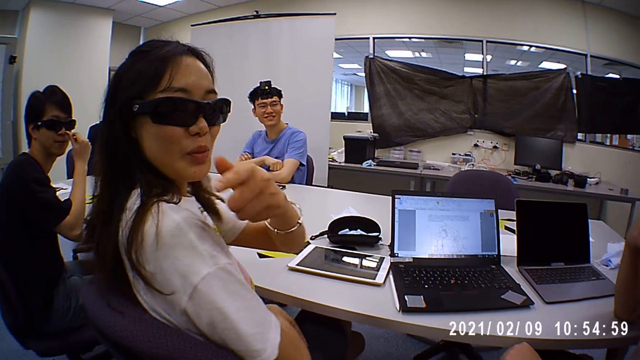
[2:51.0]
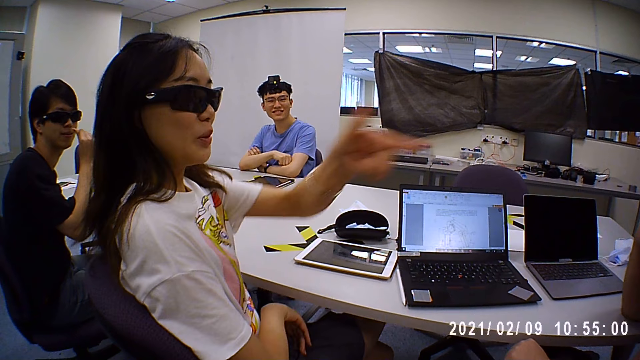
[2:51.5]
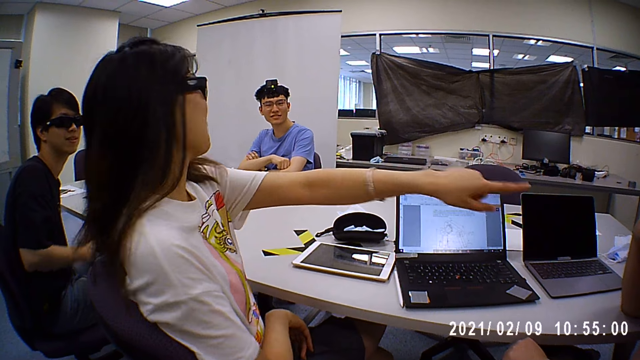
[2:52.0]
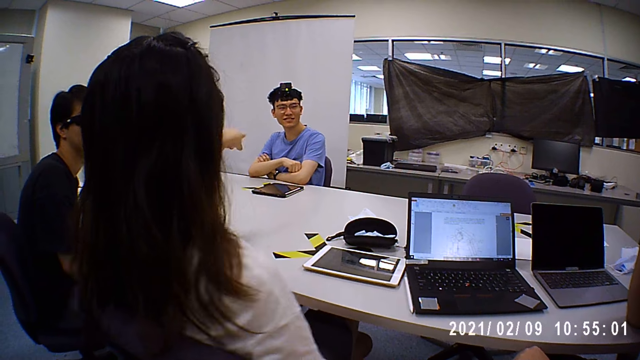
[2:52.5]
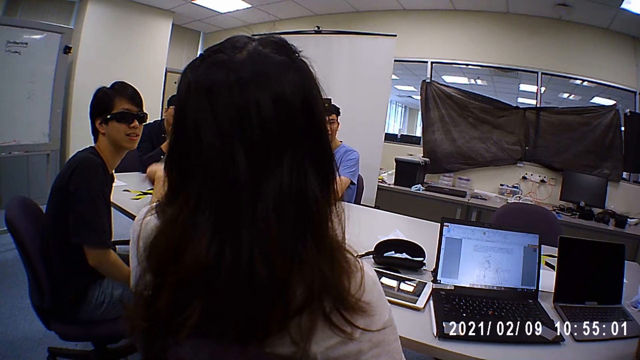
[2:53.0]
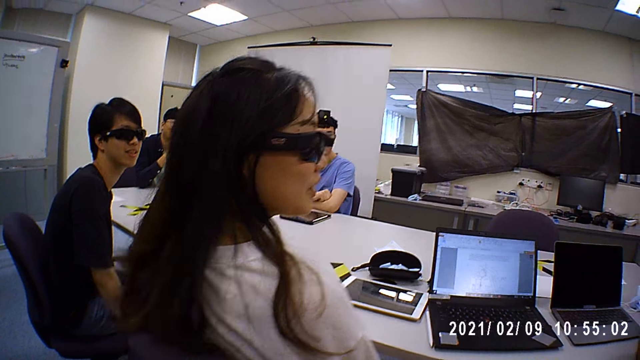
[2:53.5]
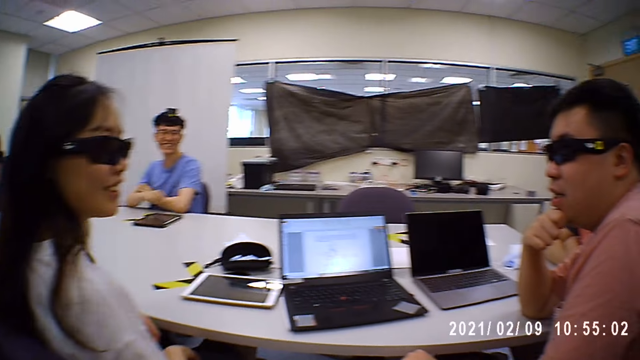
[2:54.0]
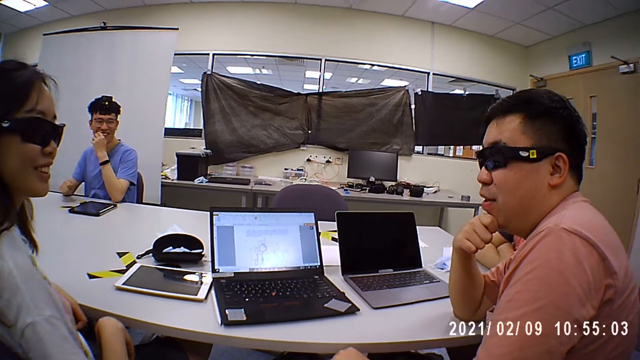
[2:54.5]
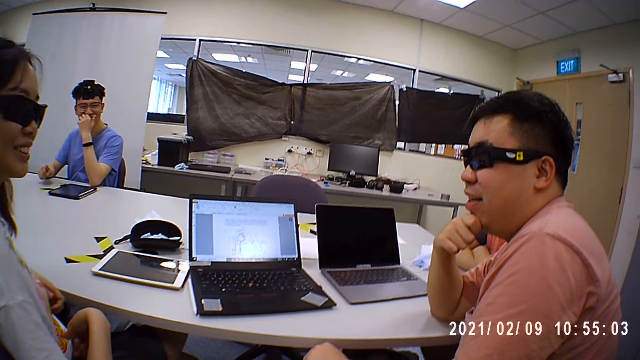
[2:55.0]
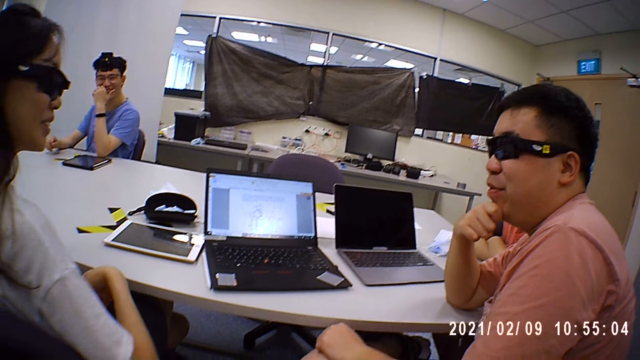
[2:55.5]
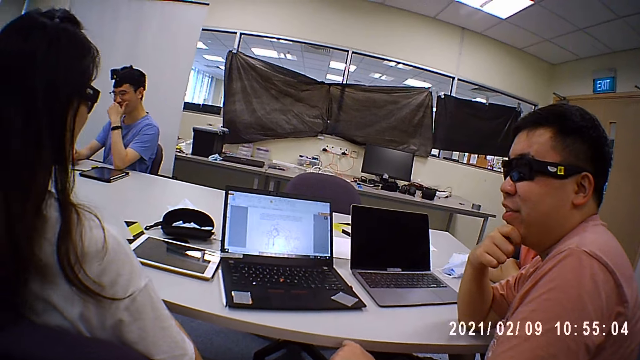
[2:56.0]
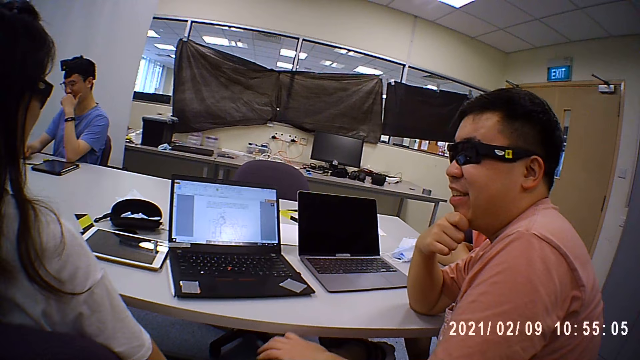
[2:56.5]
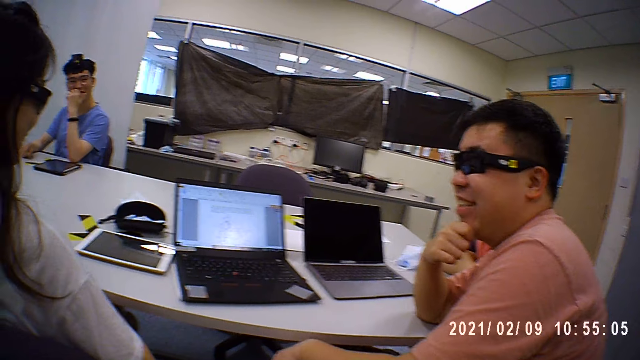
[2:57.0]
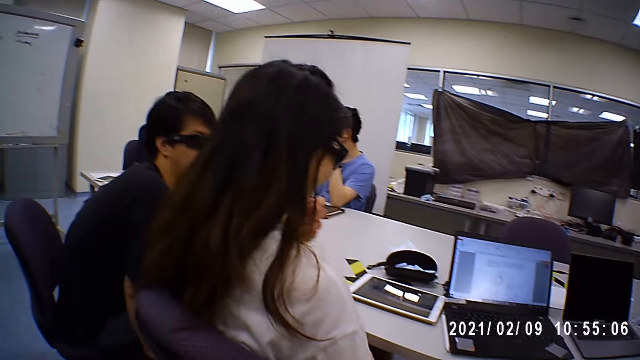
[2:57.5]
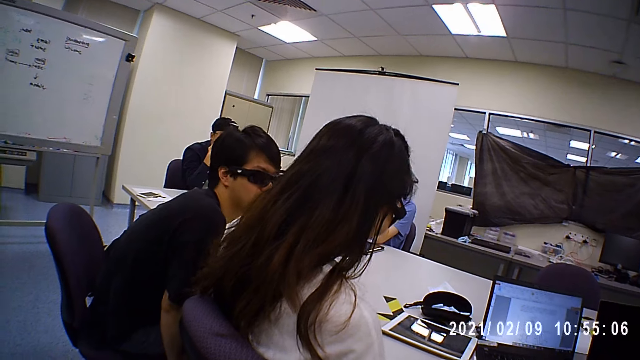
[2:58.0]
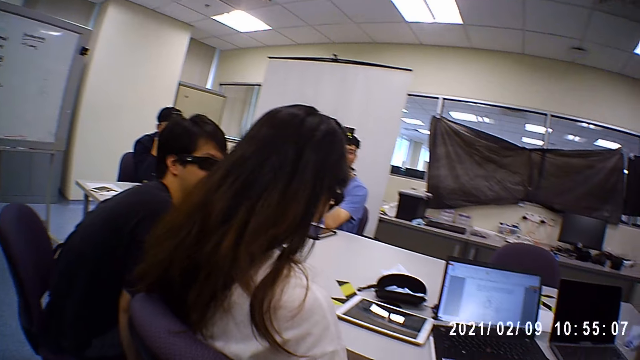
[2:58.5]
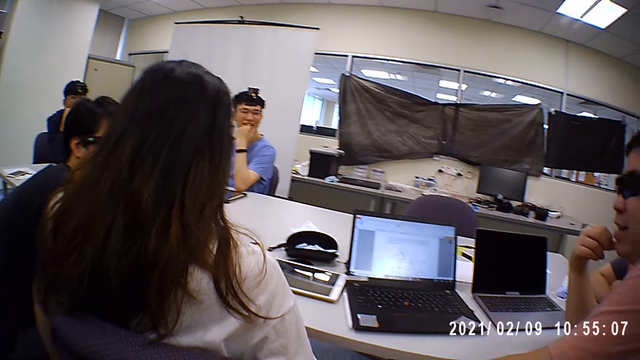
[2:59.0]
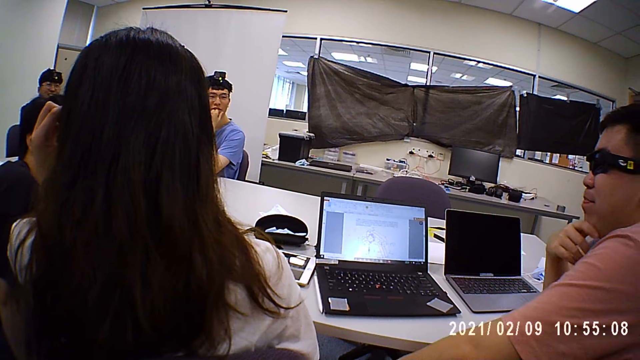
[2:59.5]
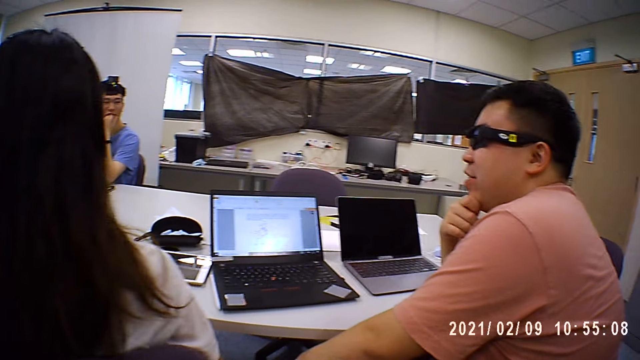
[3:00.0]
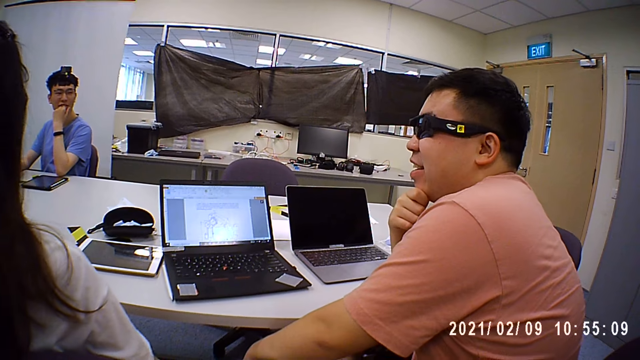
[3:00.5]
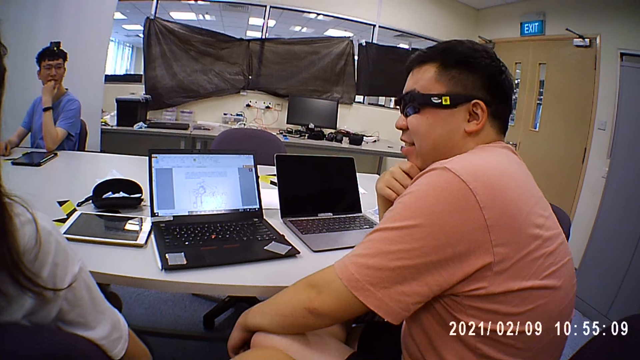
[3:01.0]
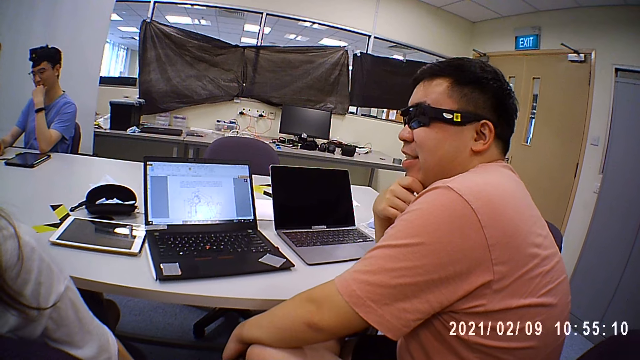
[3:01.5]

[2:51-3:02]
A man touches his face. The man lowers a hand. Another man touches his face. A woman touches her hair. A third man touches his face.

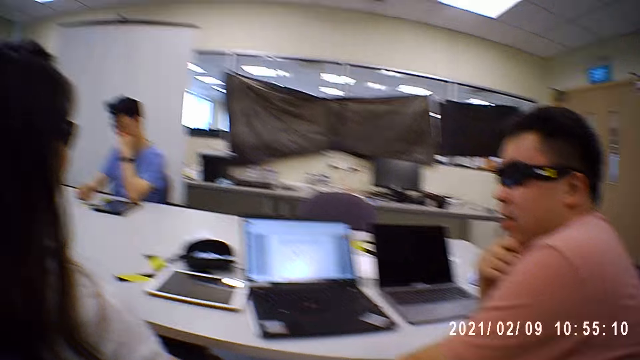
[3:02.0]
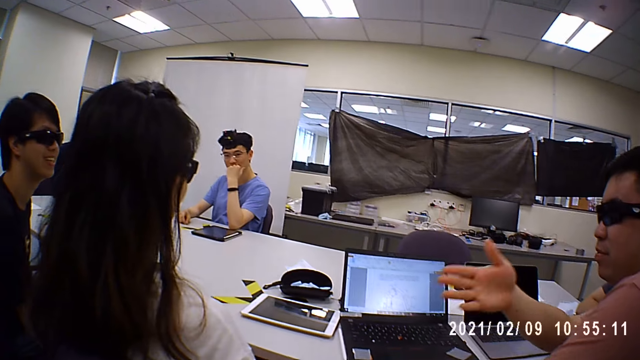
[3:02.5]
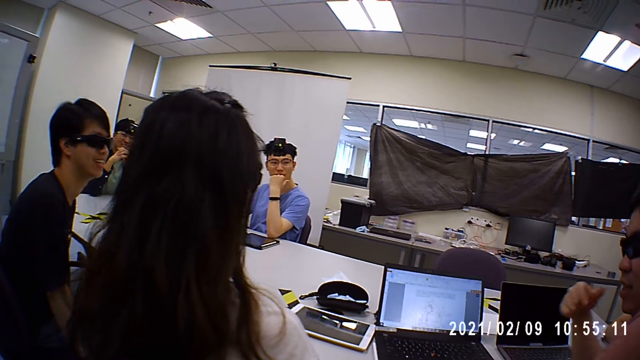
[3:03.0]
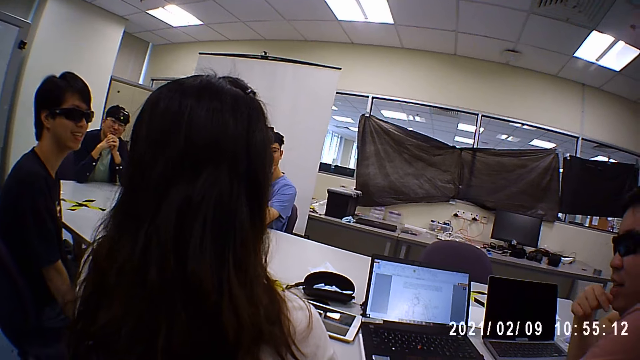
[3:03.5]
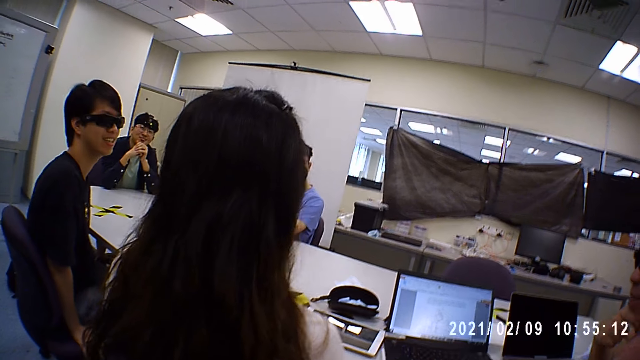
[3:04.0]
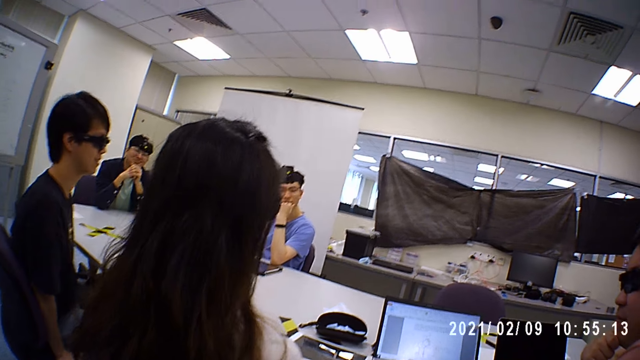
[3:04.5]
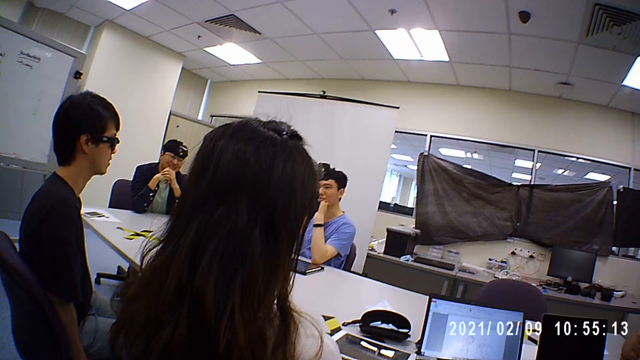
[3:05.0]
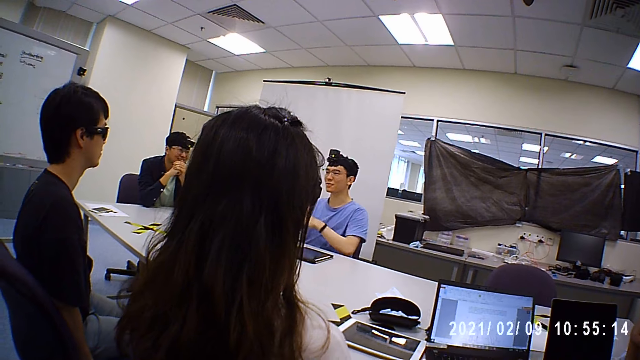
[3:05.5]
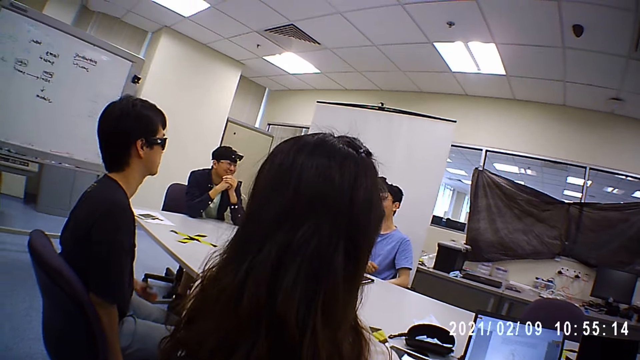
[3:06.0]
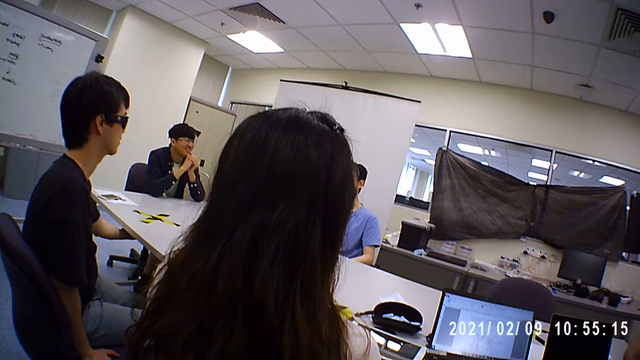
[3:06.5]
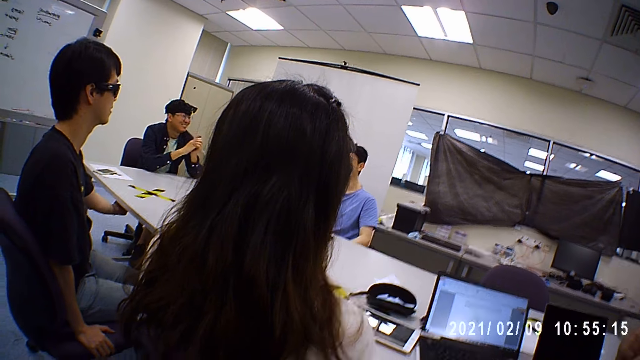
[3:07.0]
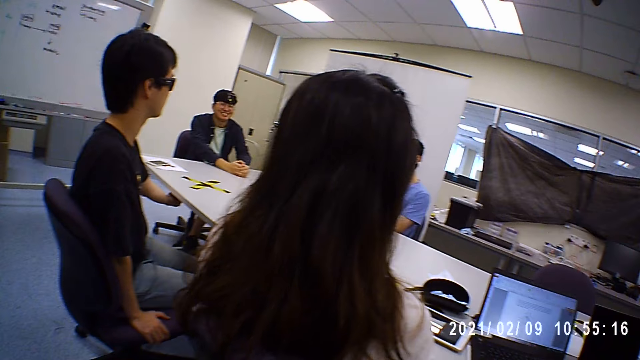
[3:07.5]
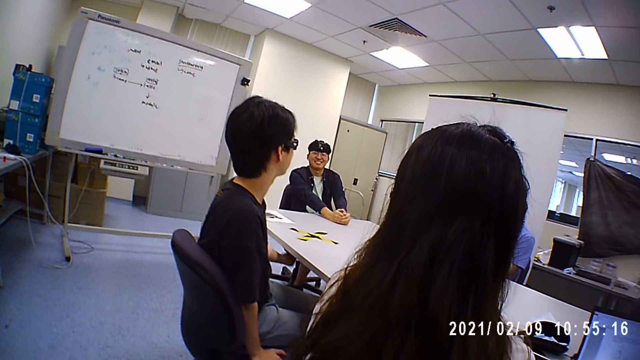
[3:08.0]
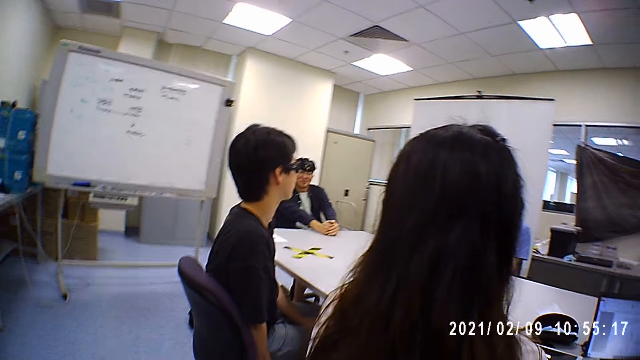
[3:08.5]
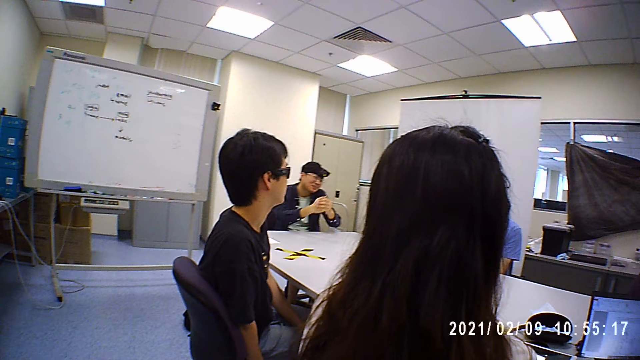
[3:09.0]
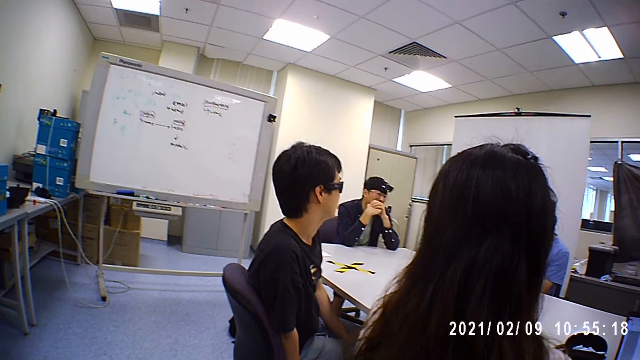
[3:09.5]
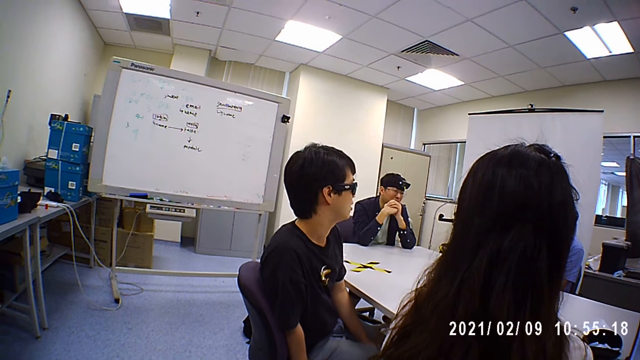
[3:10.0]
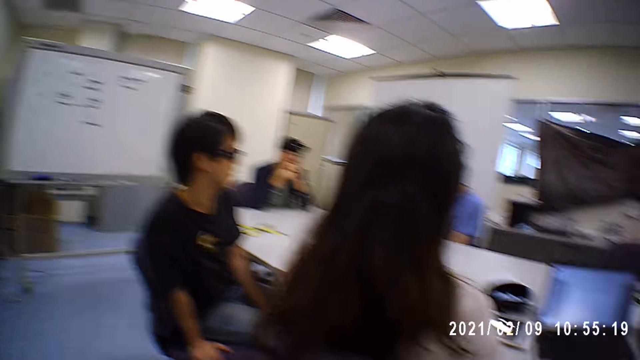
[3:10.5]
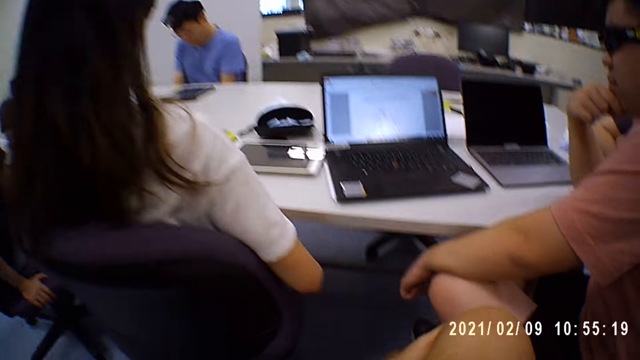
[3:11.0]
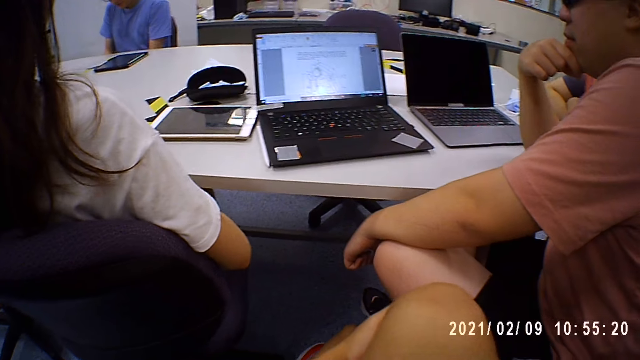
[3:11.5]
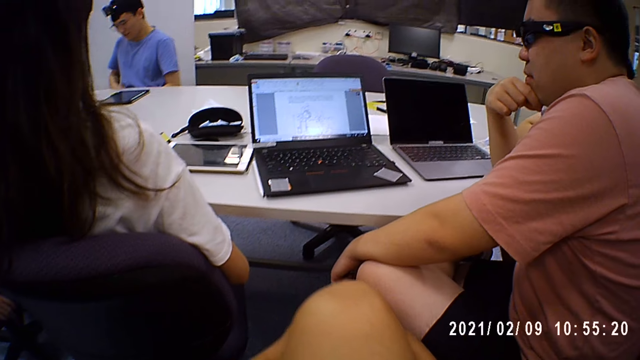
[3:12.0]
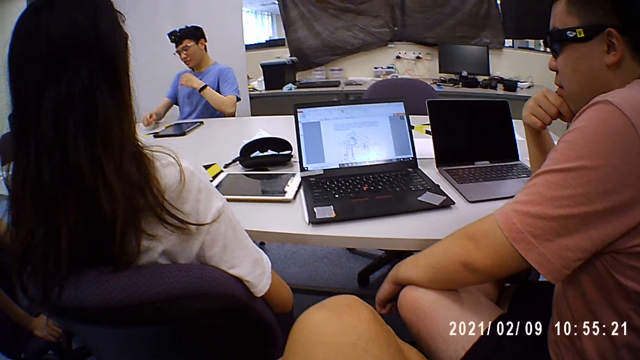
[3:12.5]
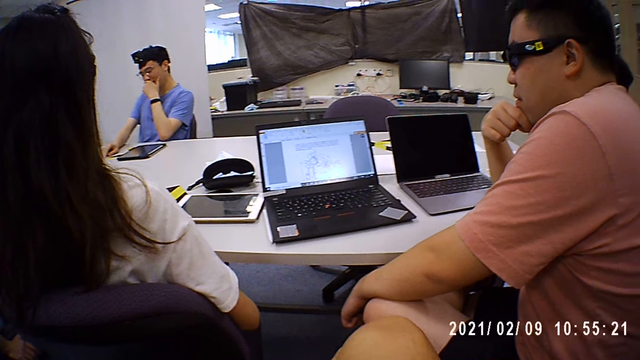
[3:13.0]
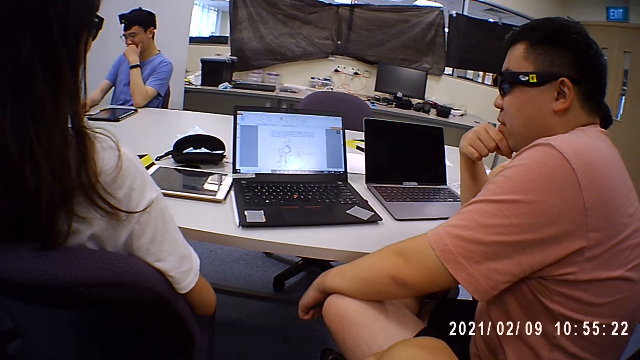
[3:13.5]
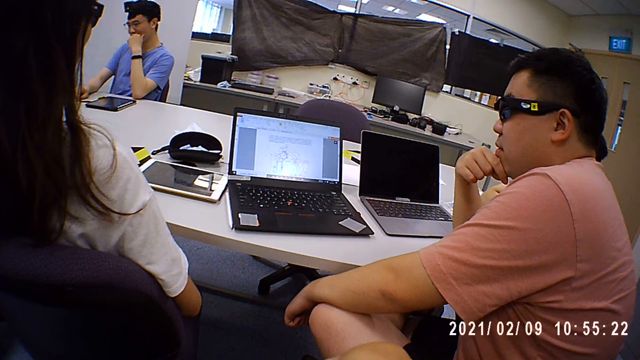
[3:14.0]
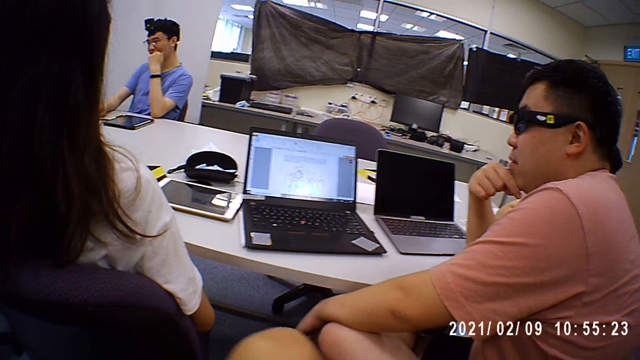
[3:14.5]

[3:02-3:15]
A man signs and touches his face. Another man nods. A third man lowers his hands. A fourth man touches the table. The second man puts his hands on the table. The fourth man lowers a hand. The second man puts his elbows on the table. The third man puts a hand on the table and touches his face.
